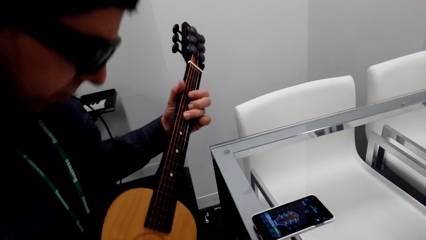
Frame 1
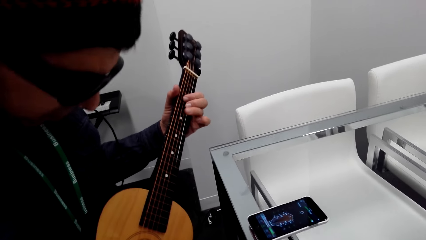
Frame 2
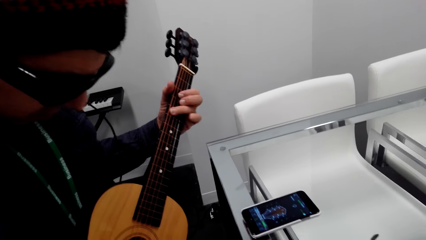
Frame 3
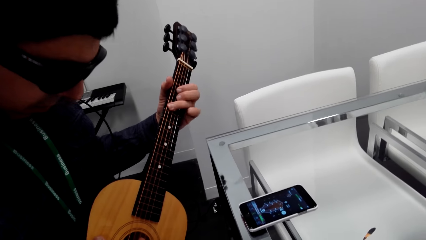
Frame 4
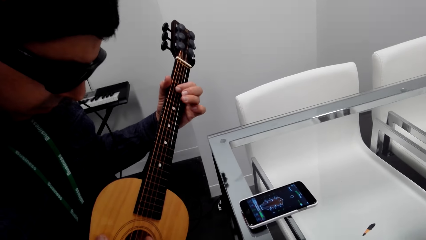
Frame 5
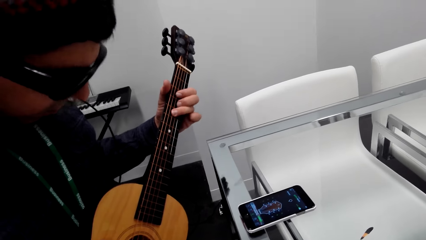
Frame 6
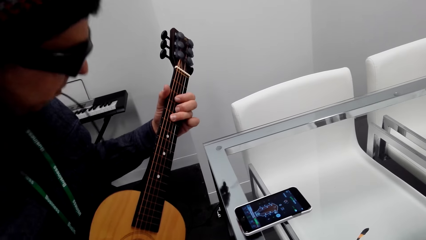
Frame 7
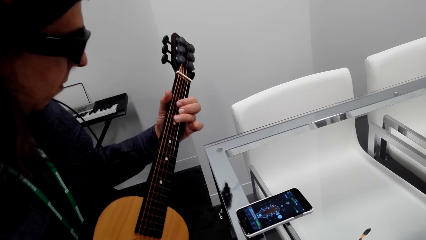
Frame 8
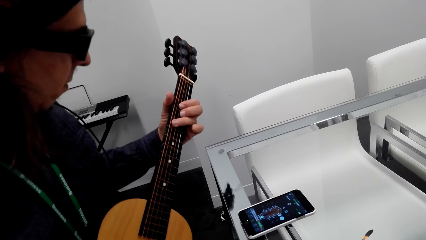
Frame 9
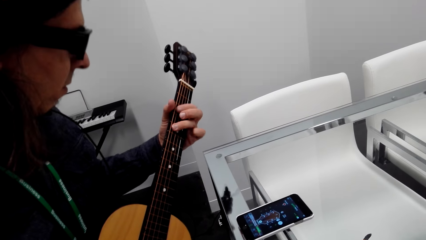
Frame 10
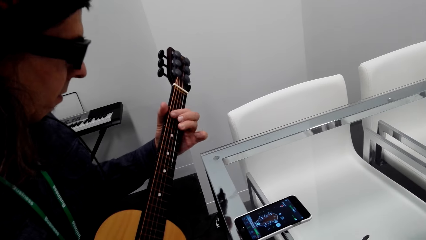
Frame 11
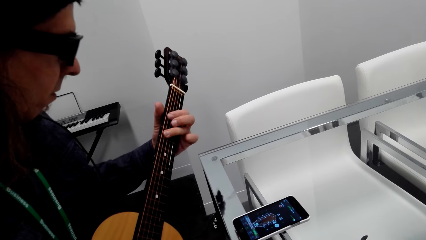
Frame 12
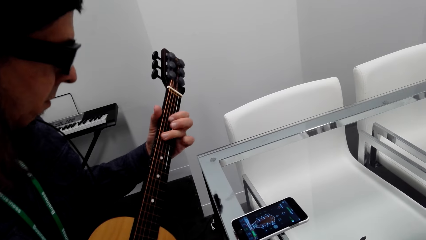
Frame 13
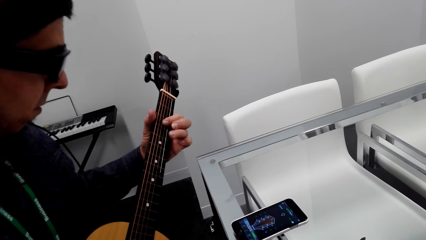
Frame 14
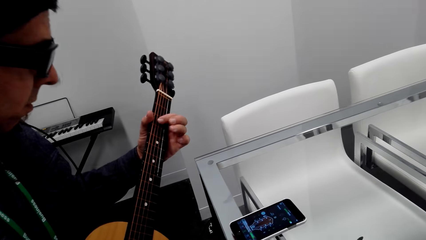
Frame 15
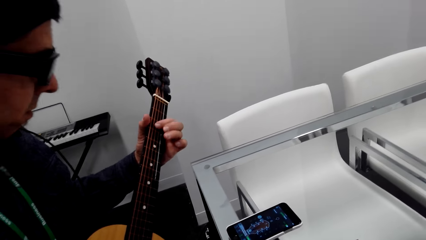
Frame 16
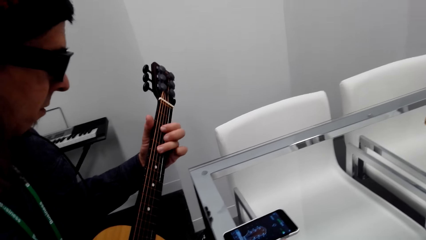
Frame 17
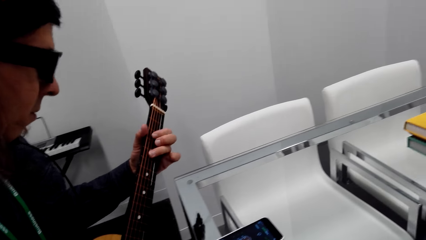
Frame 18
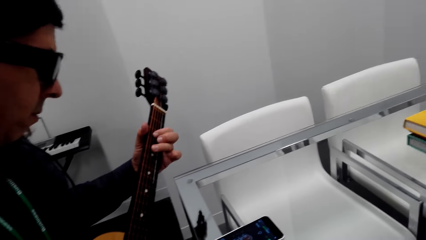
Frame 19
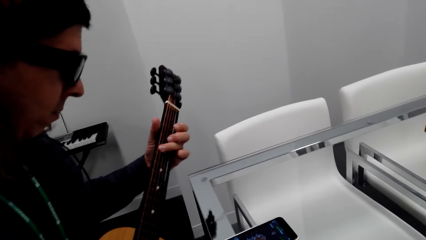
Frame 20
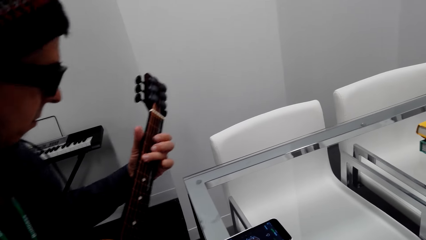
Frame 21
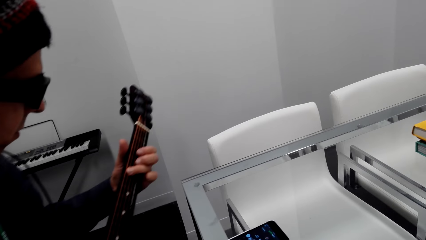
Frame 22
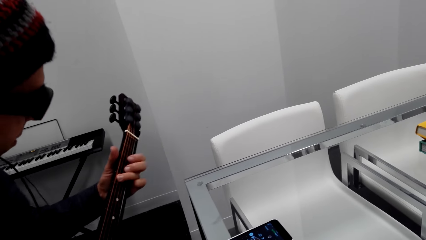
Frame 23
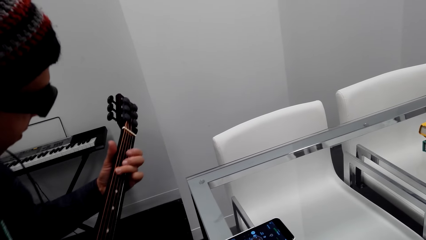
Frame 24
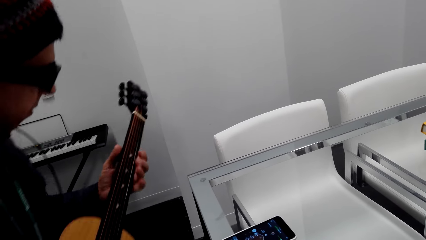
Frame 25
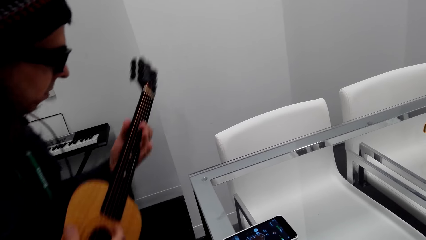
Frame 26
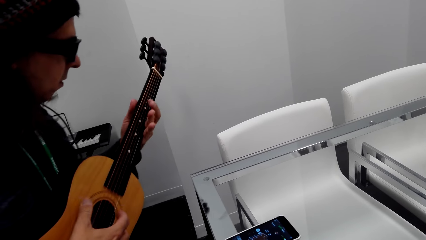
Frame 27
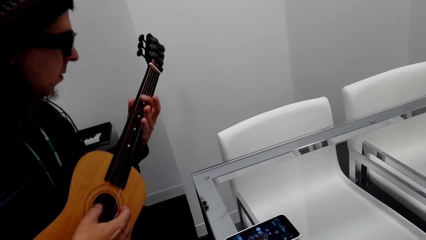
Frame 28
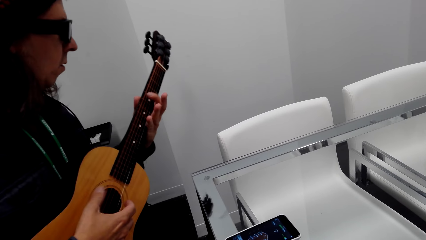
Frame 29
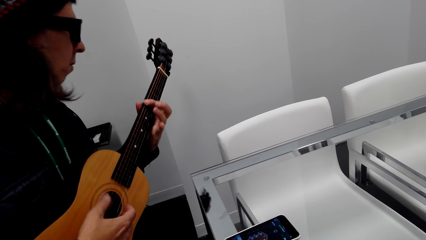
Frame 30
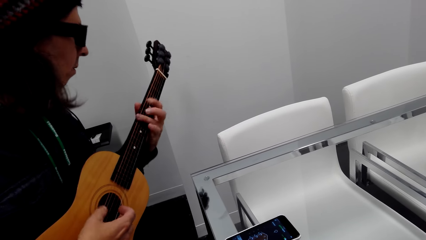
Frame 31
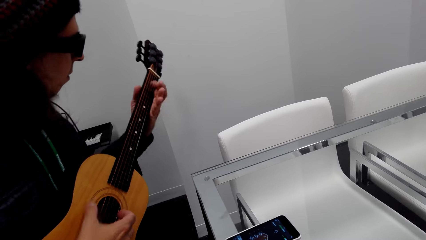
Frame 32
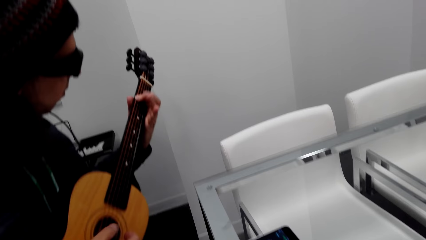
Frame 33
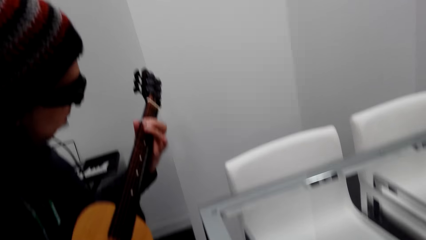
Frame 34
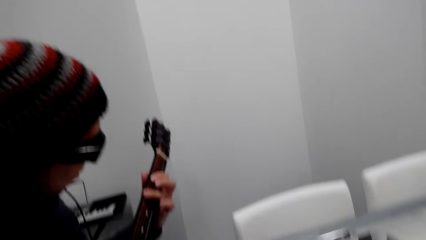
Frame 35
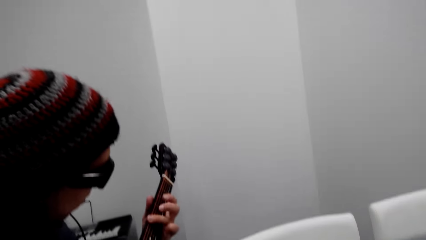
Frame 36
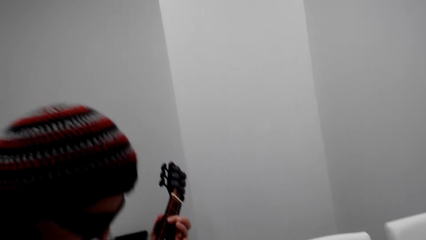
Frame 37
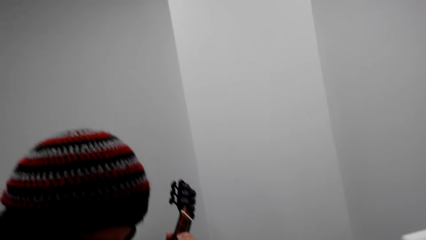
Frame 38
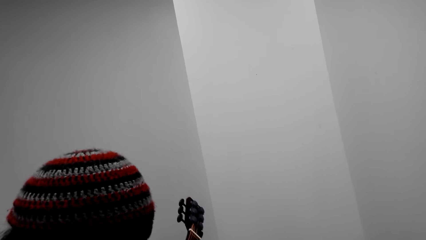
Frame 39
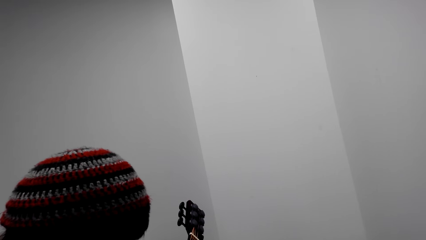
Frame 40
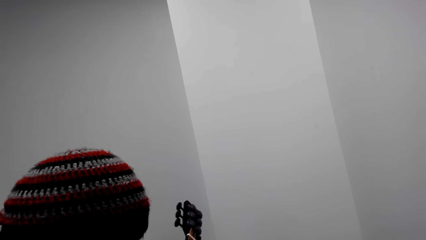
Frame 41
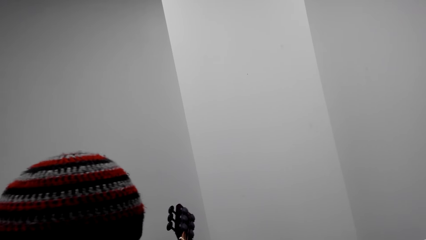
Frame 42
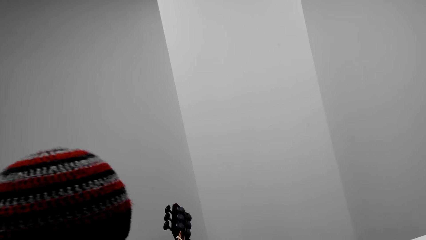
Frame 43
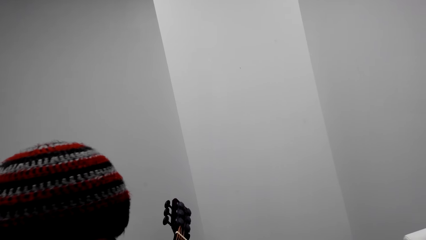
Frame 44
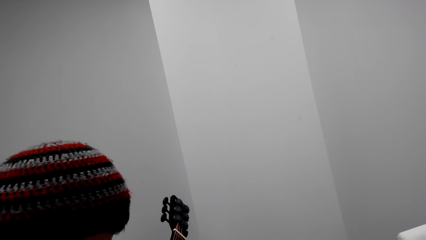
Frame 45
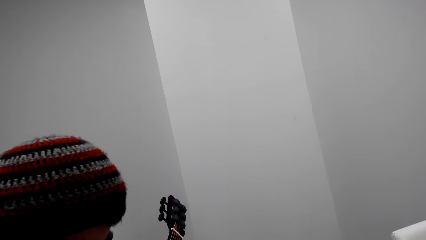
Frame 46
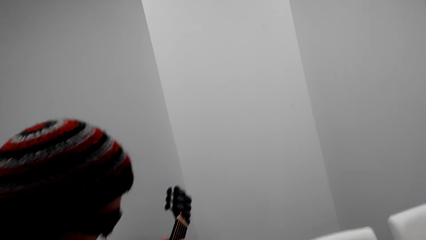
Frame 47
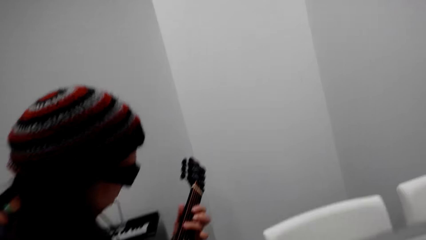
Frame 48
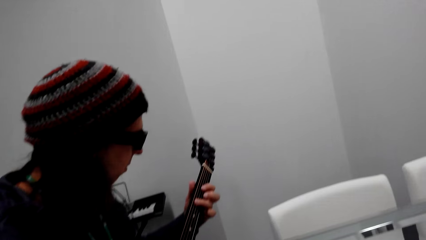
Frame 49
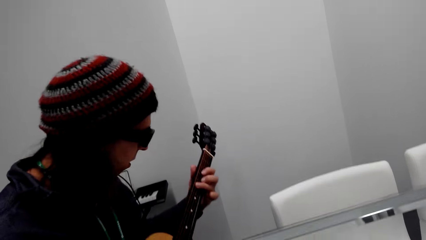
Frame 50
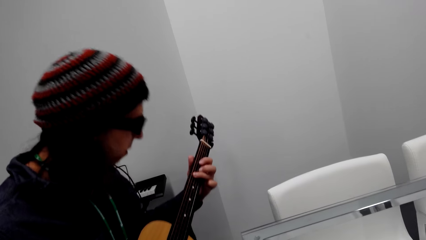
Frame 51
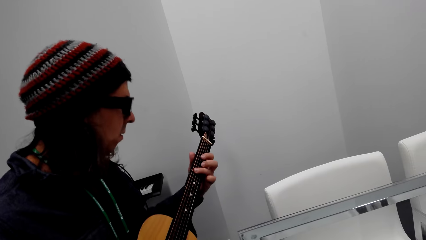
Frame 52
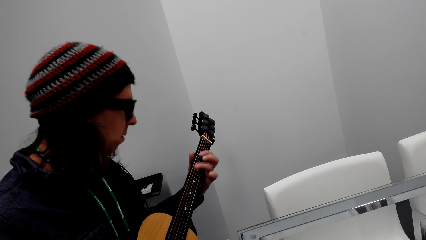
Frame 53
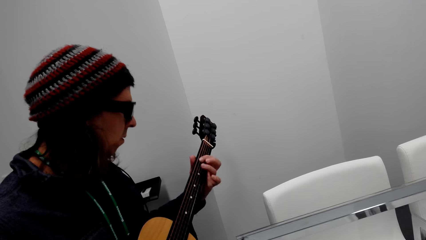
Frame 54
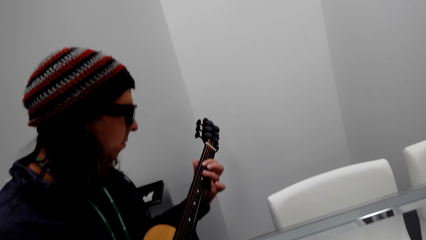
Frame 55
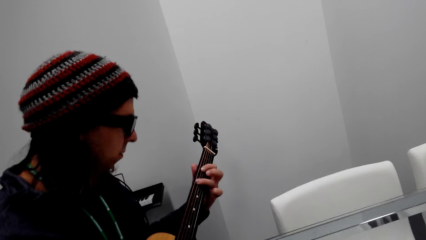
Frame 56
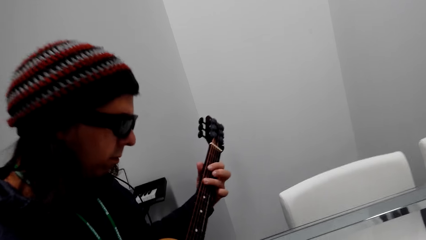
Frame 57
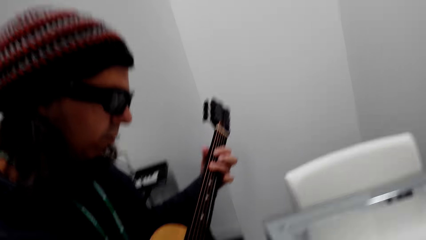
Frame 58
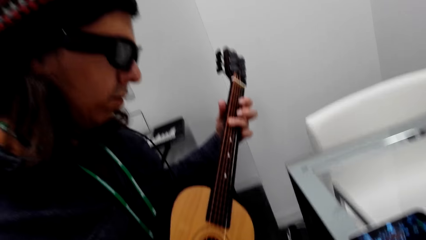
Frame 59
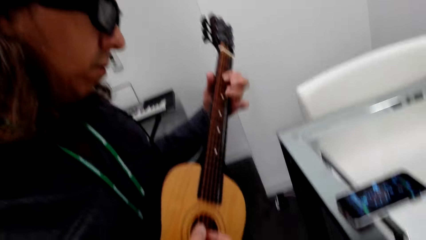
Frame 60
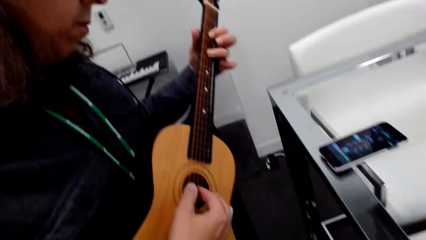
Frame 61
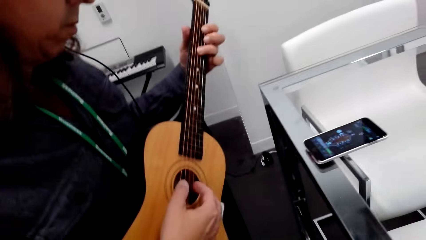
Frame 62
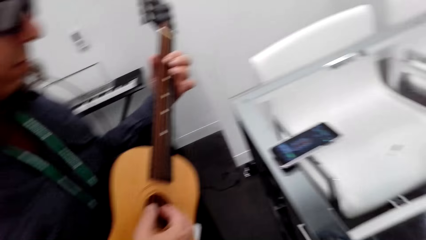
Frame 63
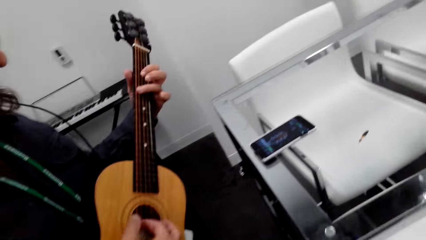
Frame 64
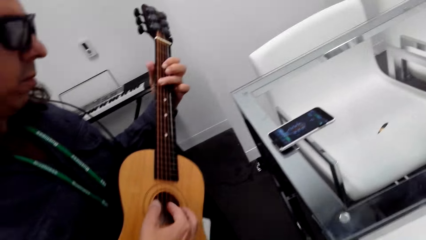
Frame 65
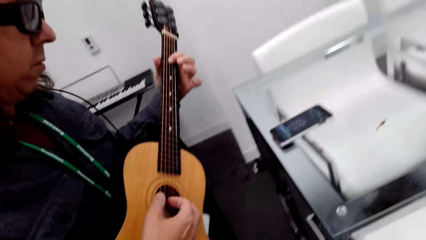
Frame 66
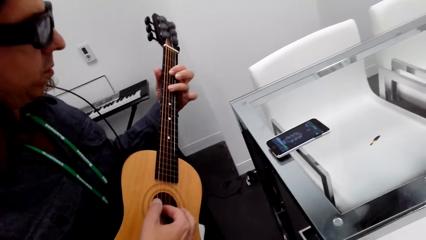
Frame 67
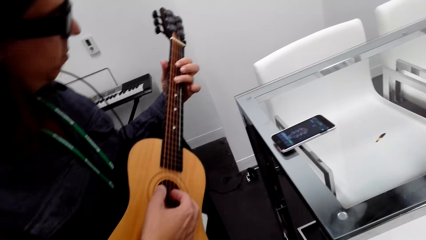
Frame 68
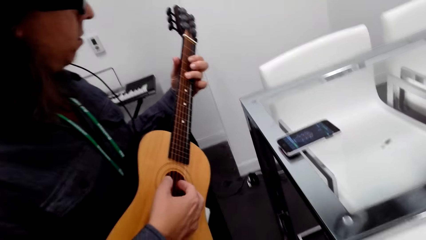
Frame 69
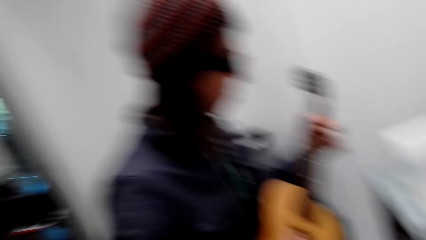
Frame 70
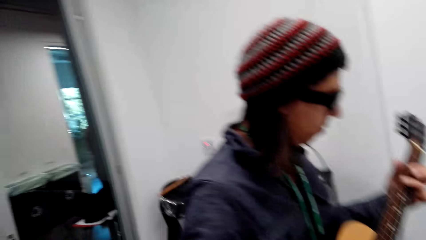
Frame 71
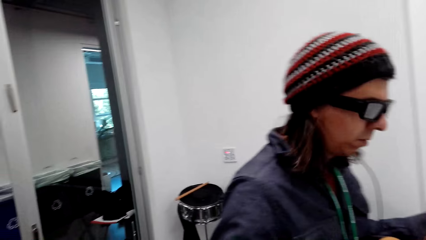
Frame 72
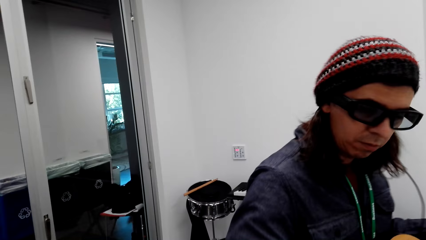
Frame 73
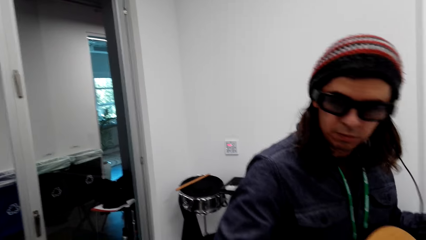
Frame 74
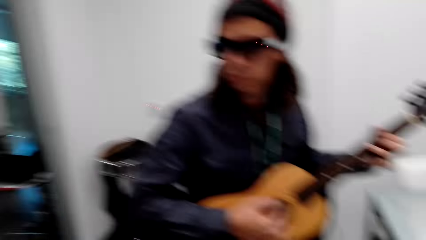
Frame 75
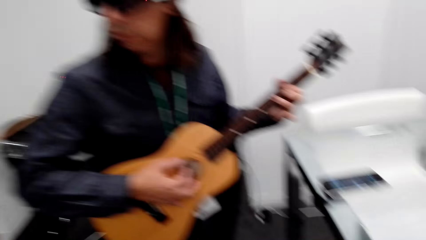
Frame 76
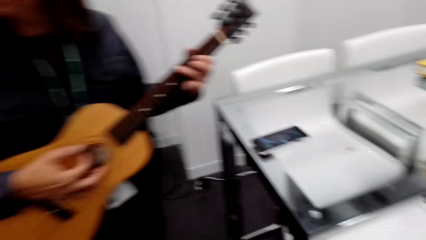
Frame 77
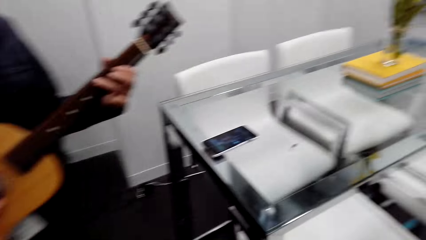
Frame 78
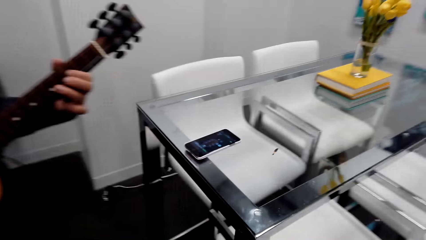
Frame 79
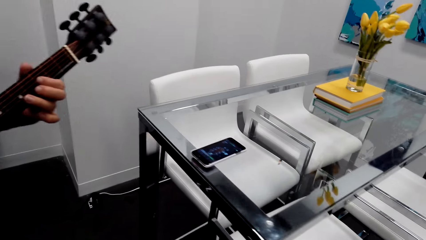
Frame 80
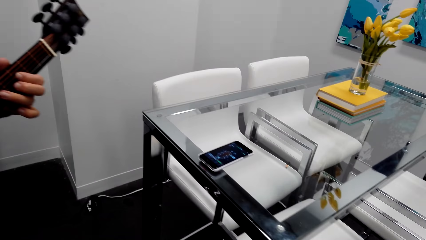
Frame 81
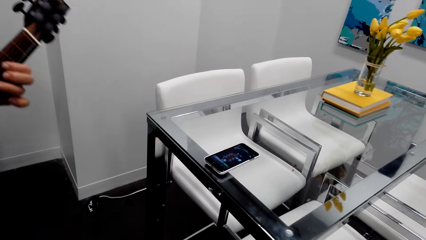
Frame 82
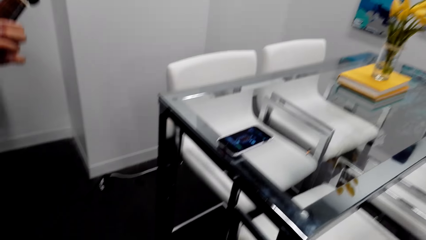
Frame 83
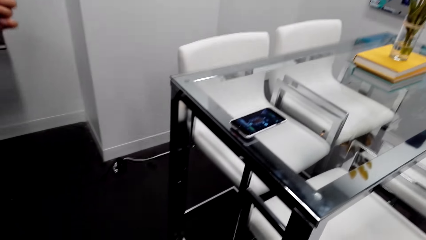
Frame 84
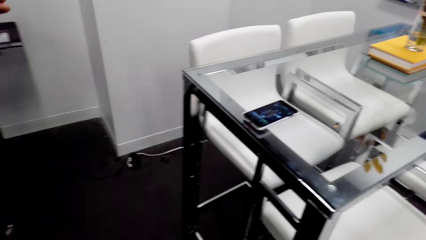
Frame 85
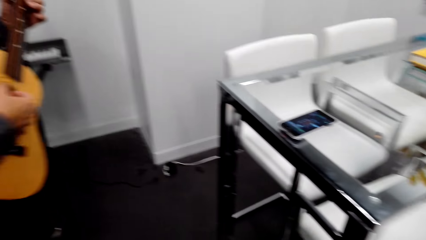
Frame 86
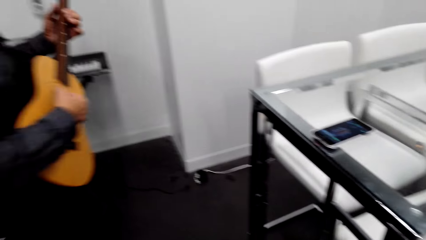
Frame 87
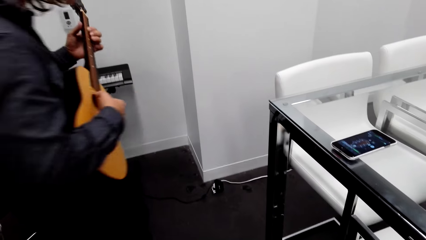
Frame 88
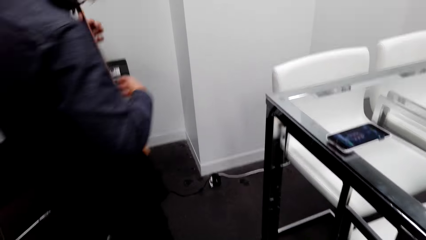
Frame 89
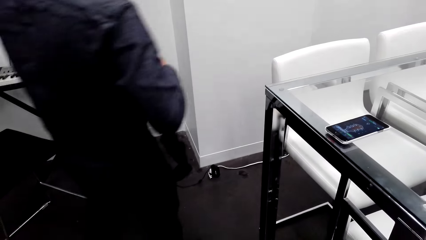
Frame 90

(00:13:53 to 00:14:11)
A man plays a guitar. The camera wearer dialogues with the man. They look around.
